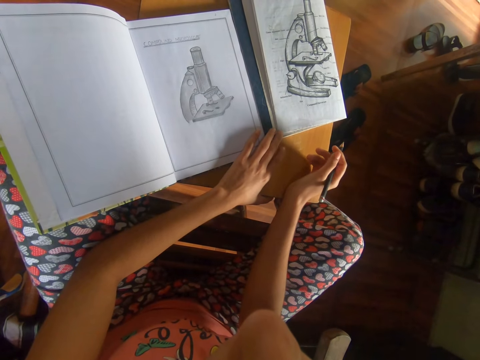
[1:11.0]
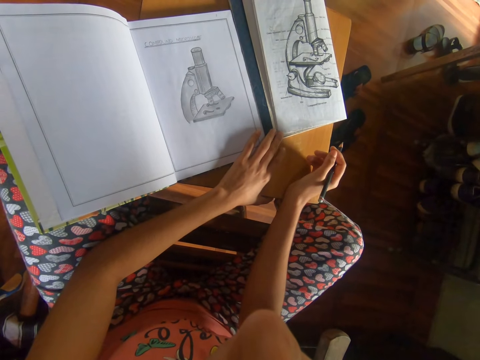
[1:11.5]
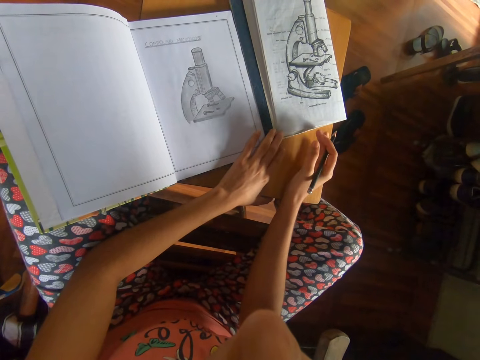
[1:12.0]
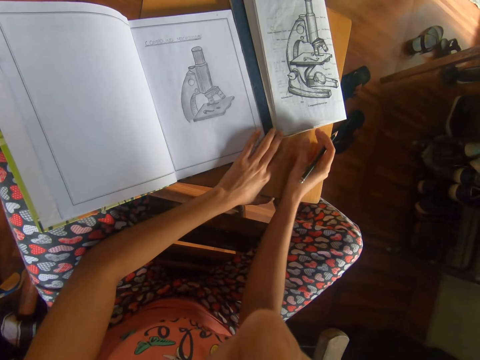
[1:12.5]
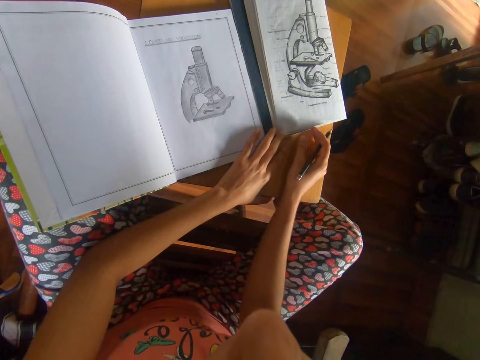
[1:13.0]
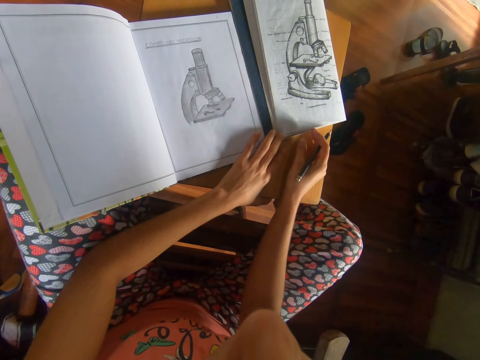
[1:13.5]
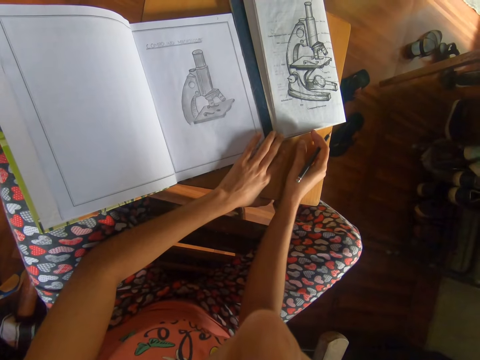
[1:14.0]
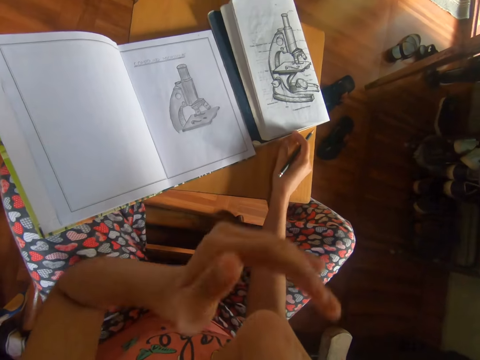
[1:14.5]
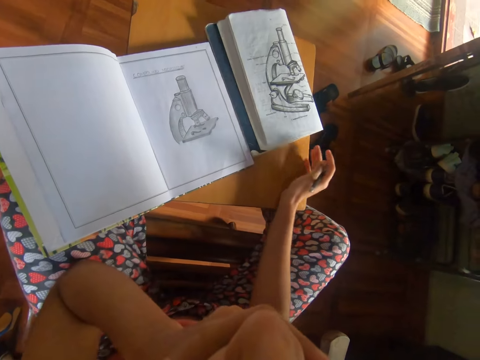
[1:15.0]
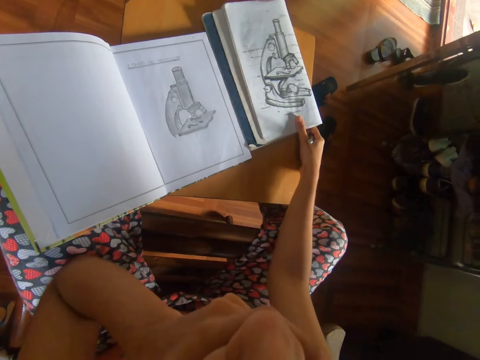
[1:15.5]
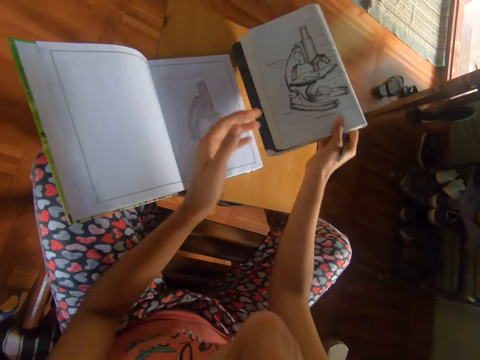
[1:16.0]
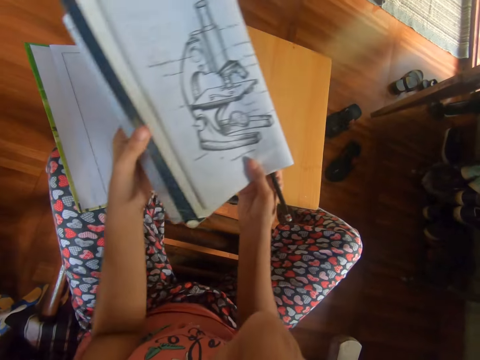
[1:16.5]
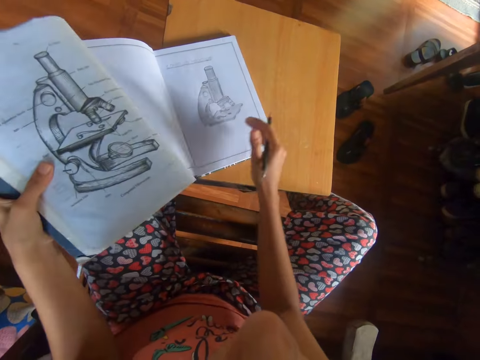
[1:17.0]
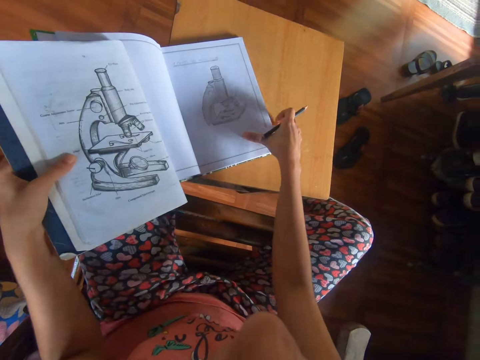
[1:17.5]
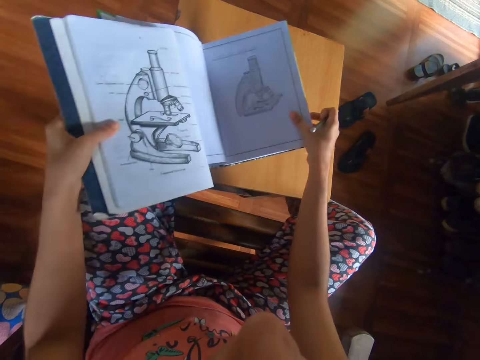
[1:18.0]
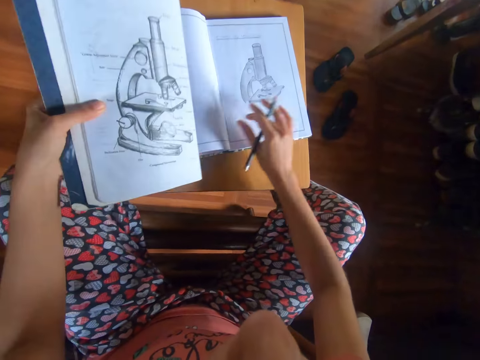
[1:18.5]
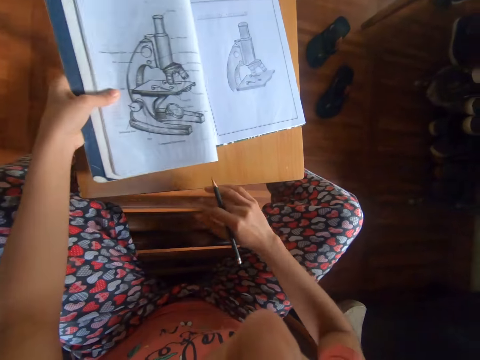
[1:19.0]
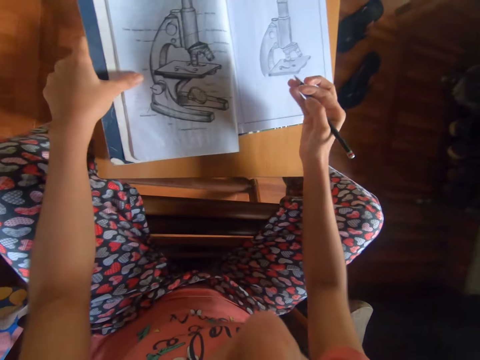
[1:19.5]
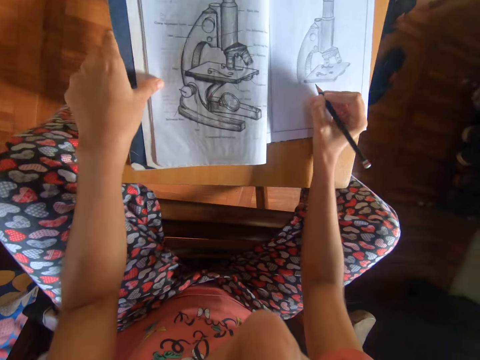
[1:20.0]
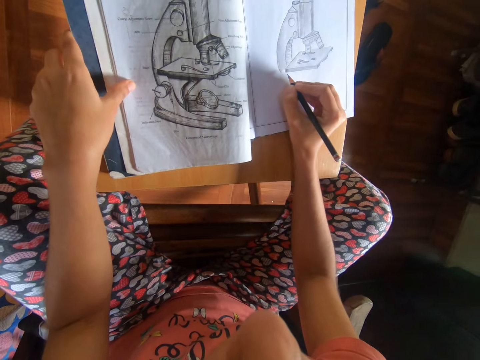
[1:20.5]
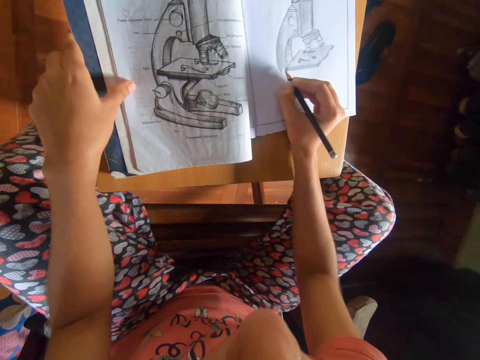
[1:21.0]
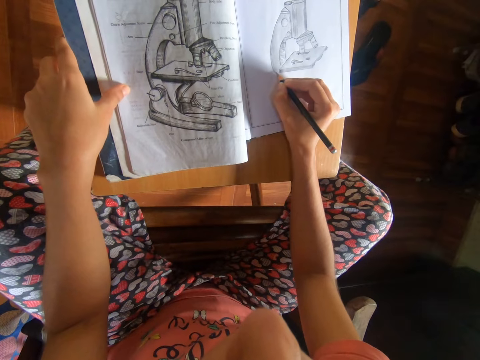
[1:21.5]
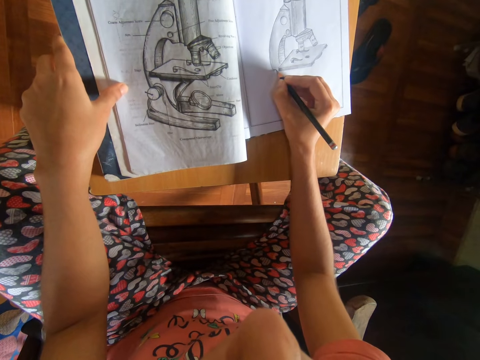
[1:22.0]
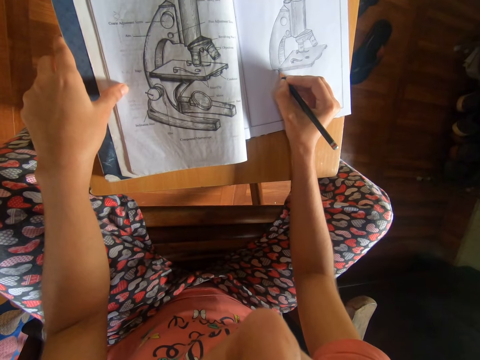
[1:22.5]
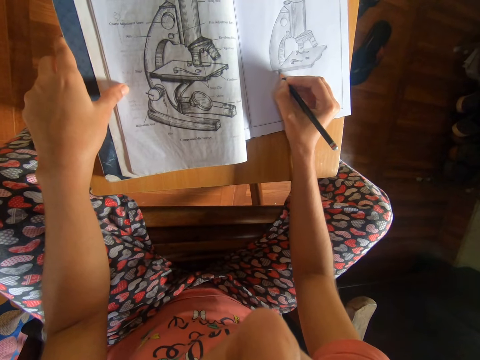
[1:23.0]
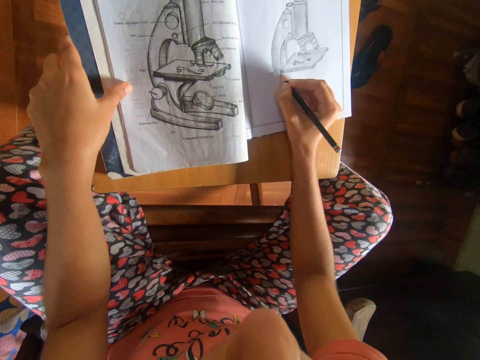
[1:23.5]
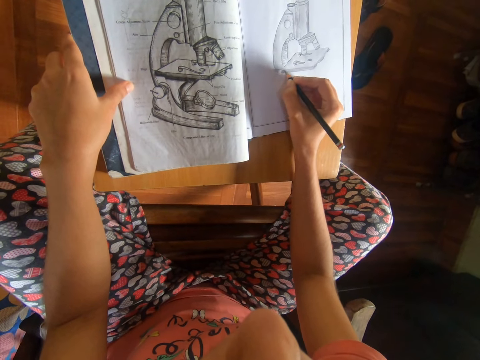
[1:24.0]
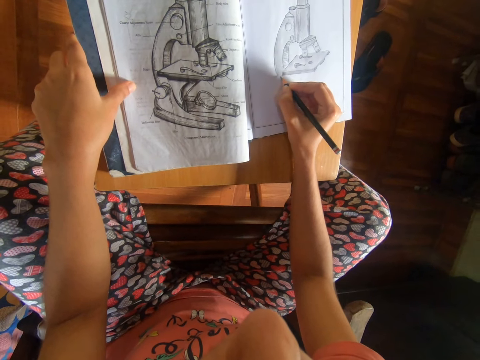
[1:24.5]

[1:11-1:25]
The camera wearer touches her nose with her left hand. She lifts the textbook from the table with her right hand. She passes the textbook from her right hand to her left hand. She moves the book on the table with her right hand. She drops the textbook on the book with her left hand. She draws the diagram in the textbook on the book with the pencil in her right hand.

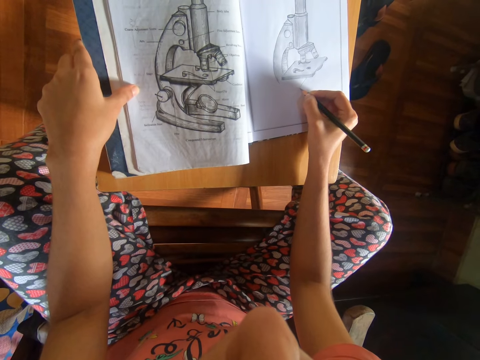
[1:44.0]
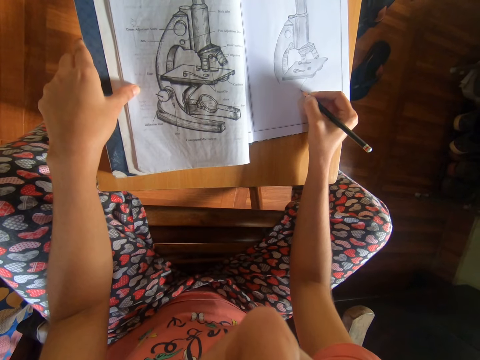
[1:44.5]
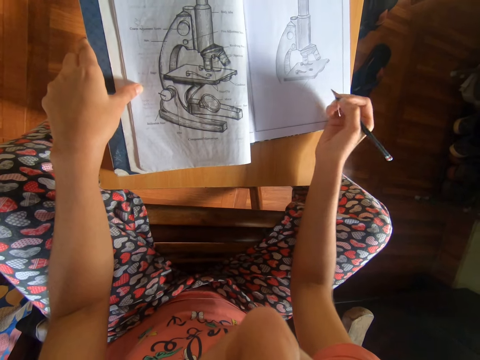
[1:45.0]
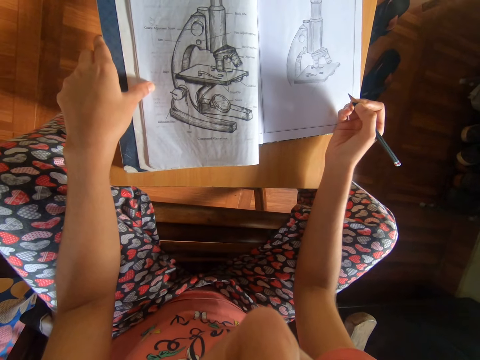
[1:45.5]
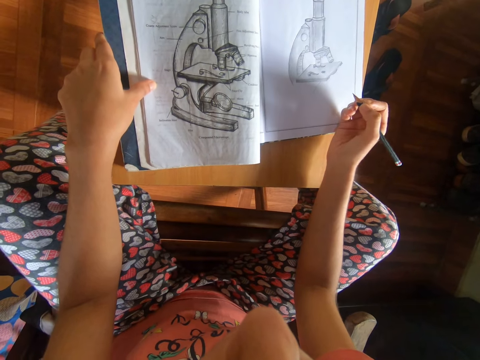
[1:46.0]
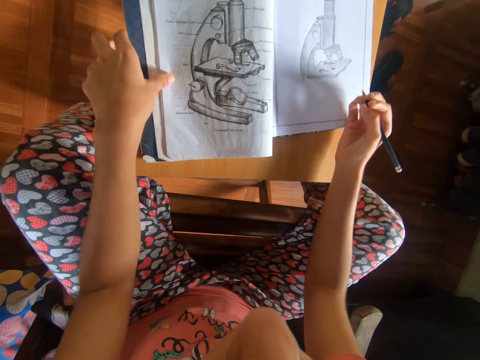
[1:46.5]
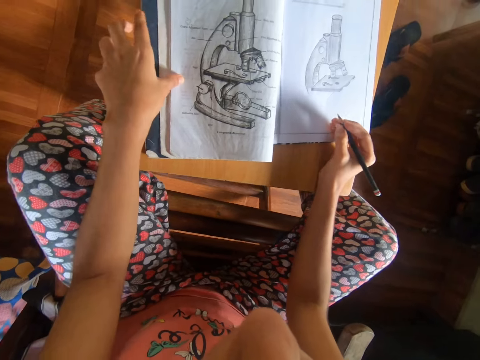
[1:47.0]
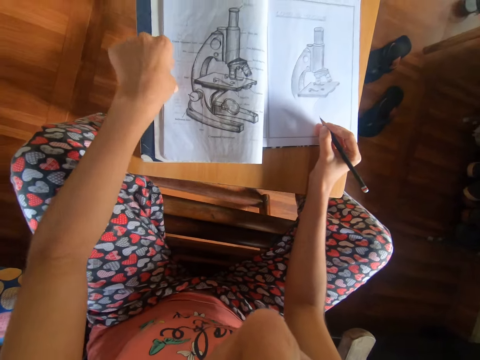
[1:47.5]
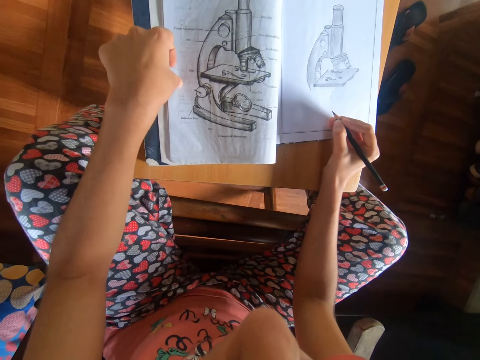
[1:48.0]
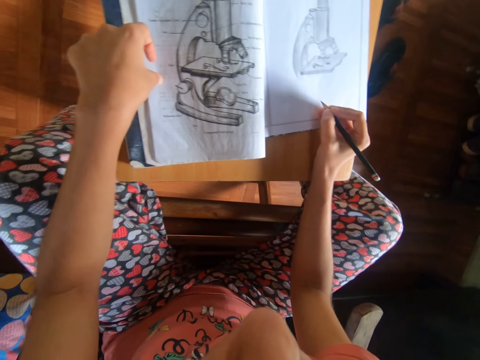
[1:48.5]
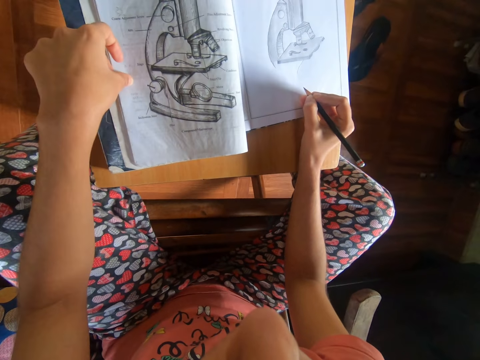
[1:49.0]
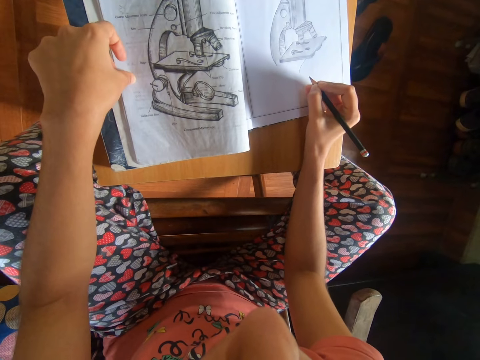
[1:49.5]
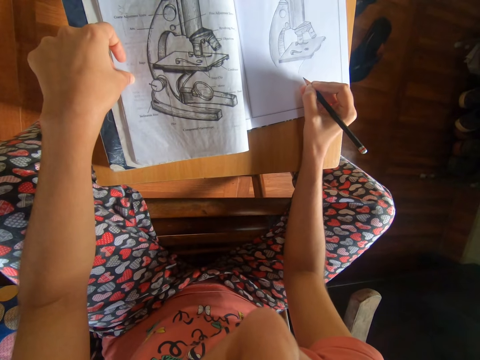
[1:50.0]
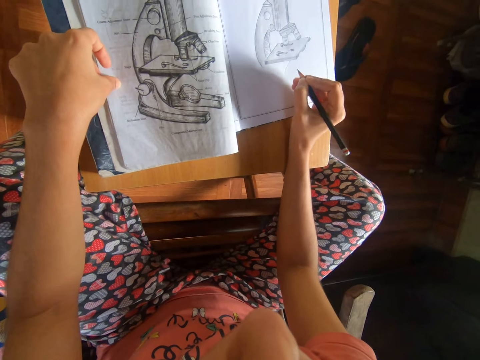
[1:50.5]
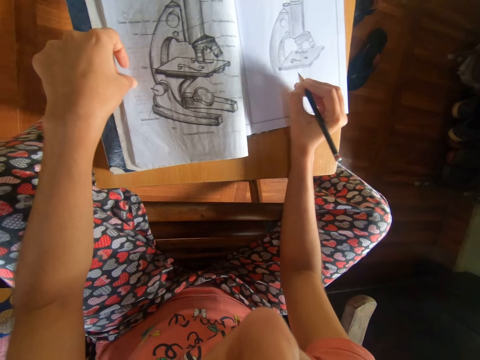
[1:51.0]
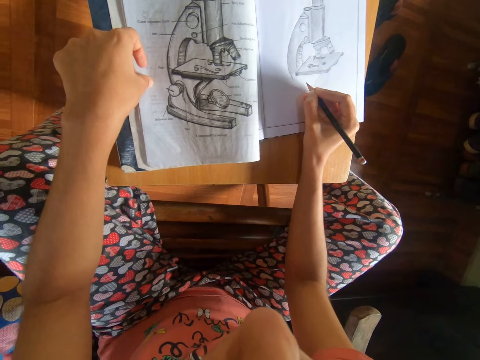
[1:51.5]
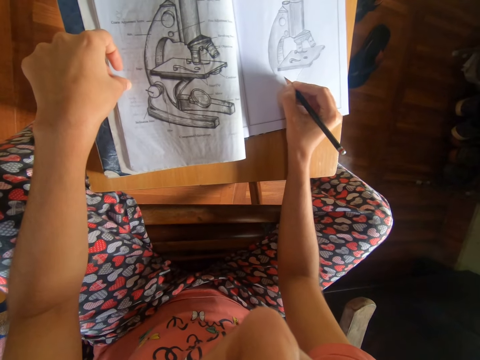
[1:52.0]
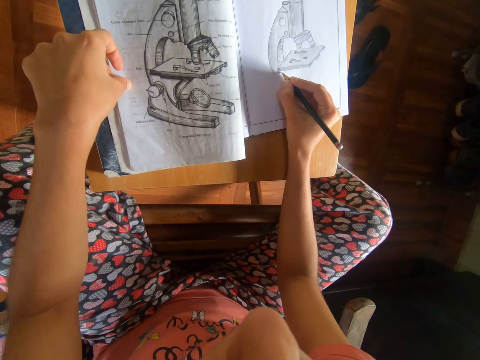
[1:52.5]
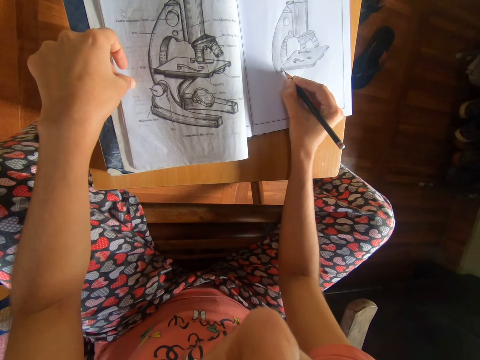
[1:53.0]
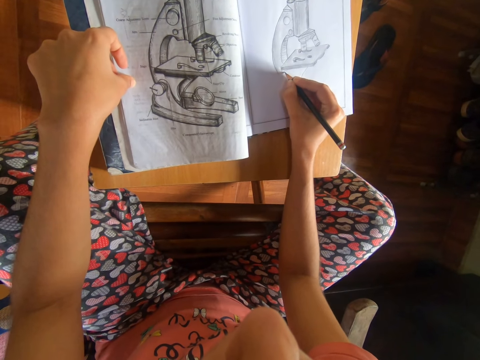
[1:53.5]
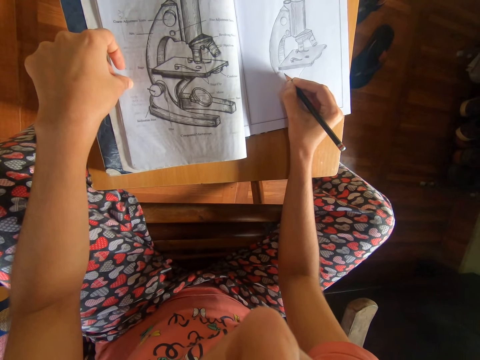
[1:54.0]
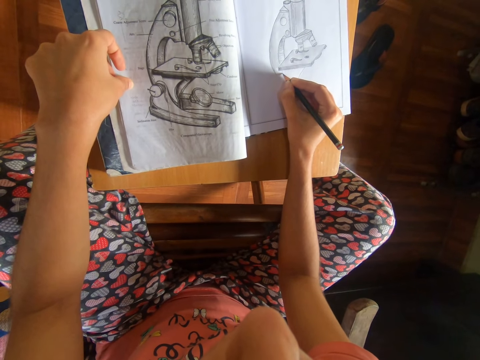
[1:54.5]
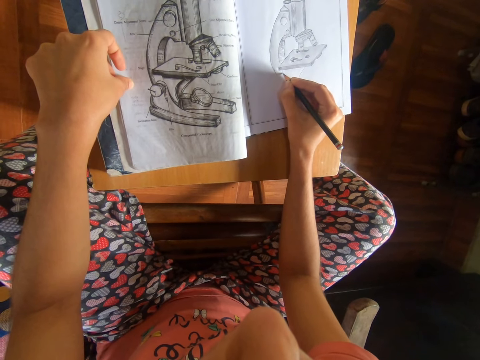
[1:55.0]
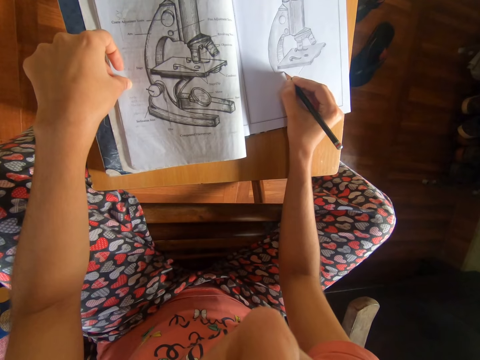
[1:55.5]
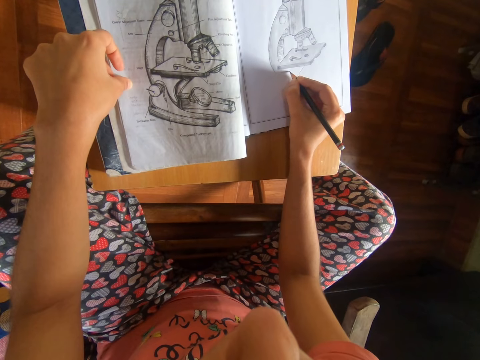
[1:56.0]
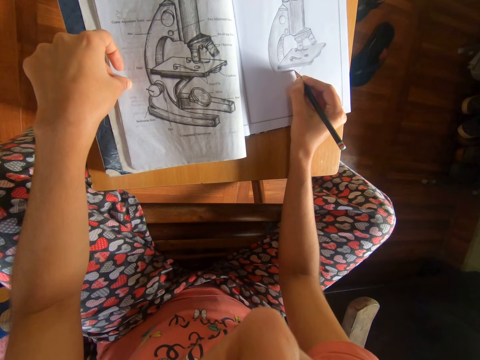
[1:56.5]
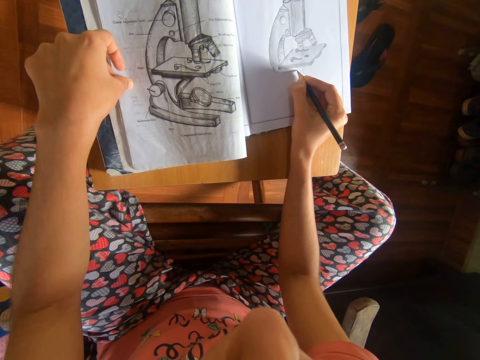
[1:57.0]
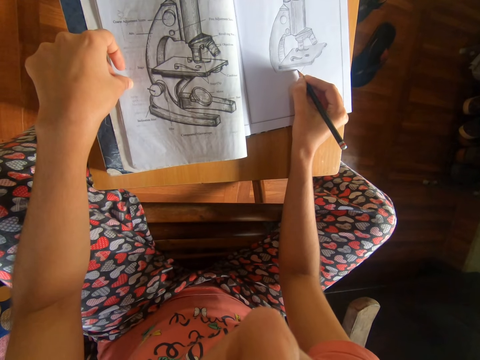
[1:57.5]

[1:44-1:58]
The camera wearer looks at the drawing. They draw on the book.
